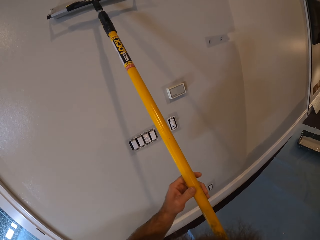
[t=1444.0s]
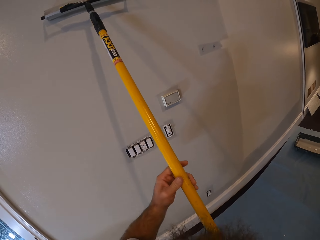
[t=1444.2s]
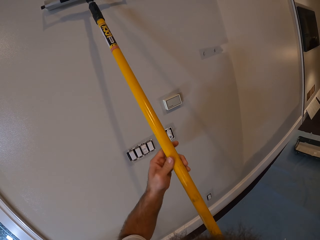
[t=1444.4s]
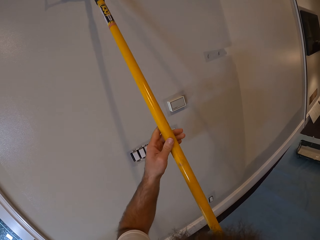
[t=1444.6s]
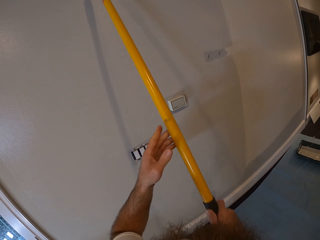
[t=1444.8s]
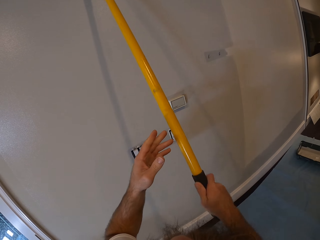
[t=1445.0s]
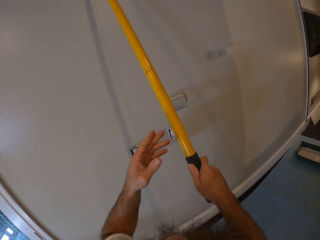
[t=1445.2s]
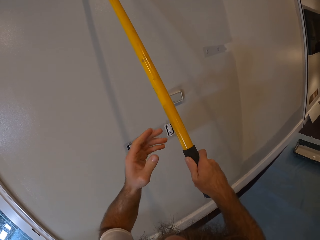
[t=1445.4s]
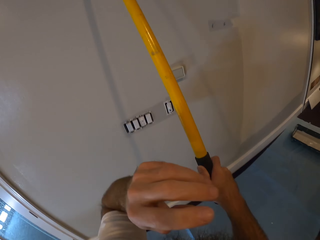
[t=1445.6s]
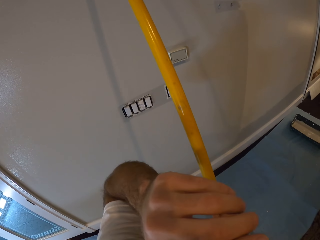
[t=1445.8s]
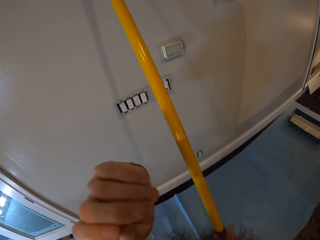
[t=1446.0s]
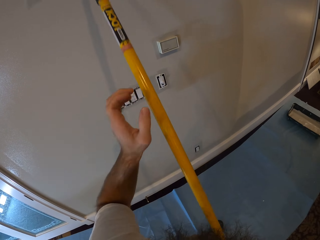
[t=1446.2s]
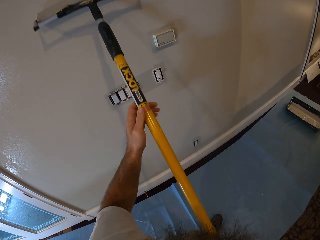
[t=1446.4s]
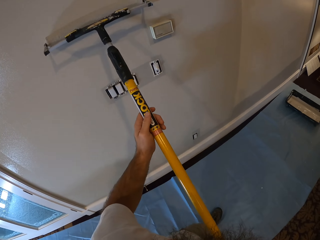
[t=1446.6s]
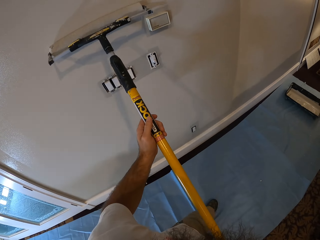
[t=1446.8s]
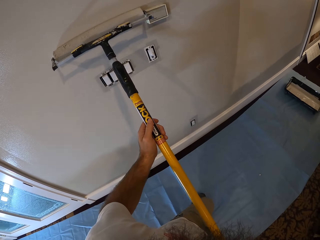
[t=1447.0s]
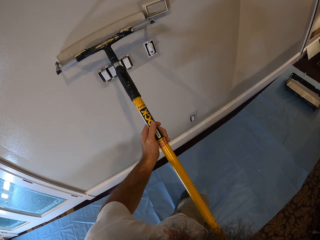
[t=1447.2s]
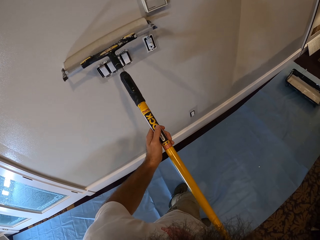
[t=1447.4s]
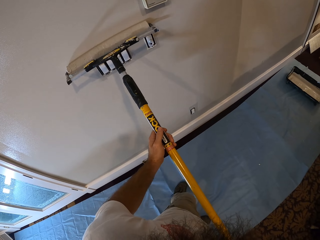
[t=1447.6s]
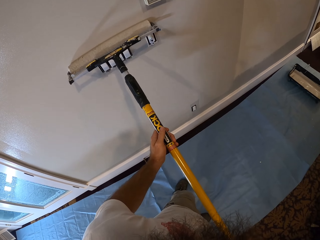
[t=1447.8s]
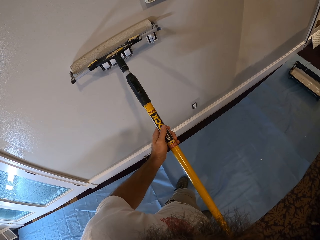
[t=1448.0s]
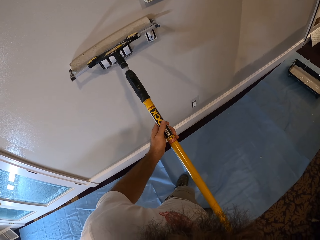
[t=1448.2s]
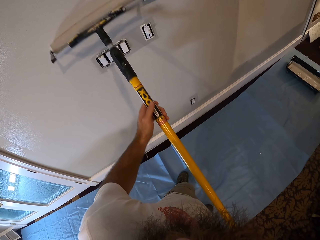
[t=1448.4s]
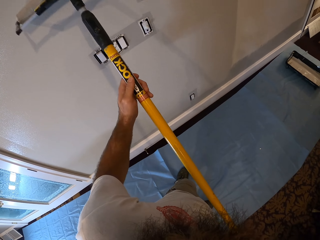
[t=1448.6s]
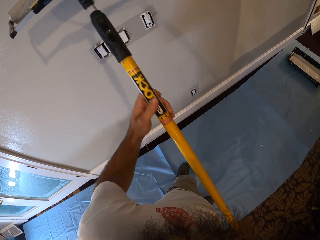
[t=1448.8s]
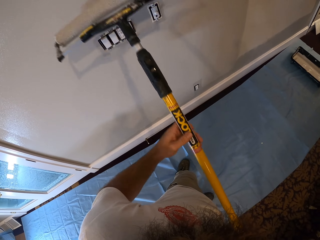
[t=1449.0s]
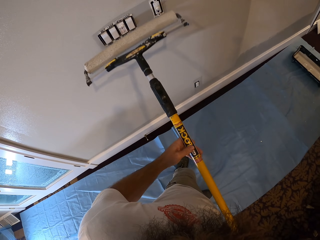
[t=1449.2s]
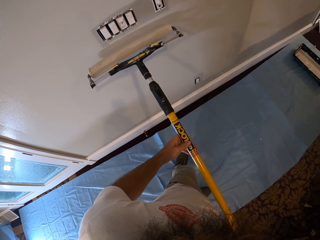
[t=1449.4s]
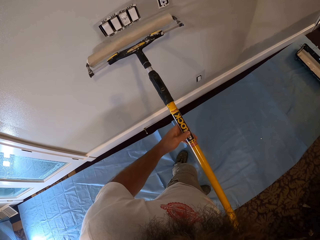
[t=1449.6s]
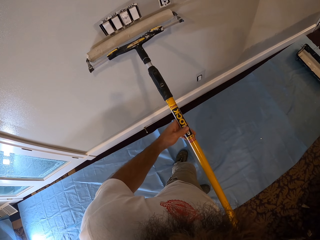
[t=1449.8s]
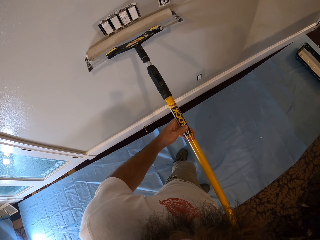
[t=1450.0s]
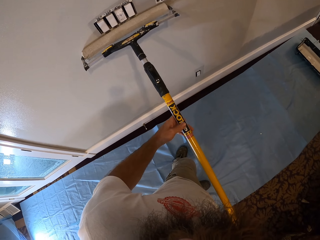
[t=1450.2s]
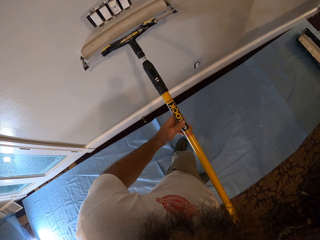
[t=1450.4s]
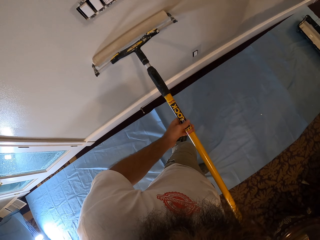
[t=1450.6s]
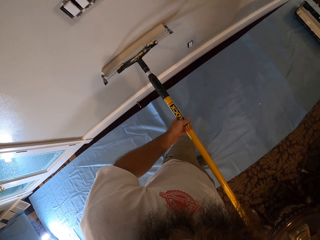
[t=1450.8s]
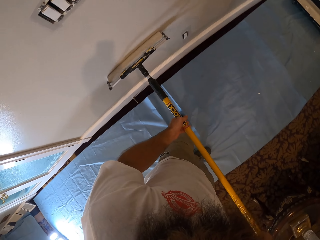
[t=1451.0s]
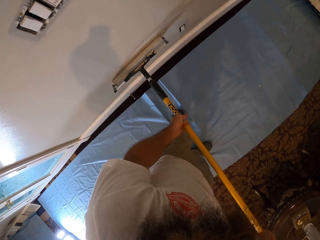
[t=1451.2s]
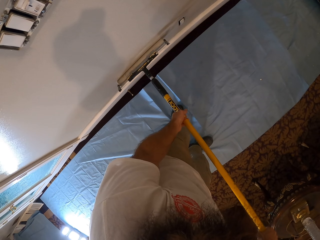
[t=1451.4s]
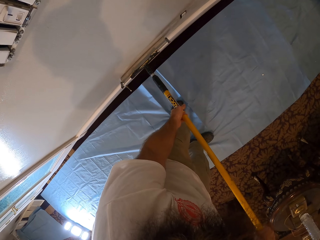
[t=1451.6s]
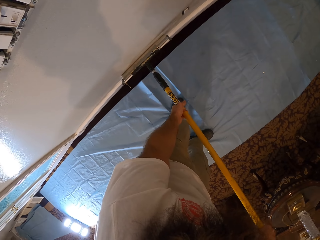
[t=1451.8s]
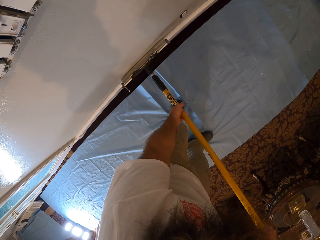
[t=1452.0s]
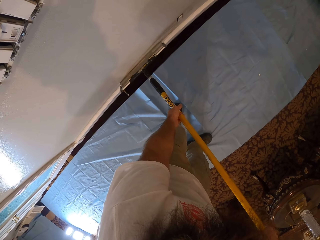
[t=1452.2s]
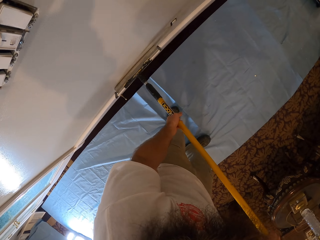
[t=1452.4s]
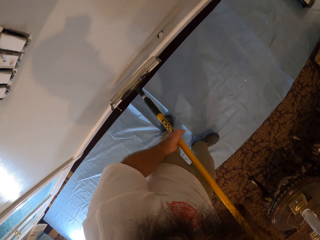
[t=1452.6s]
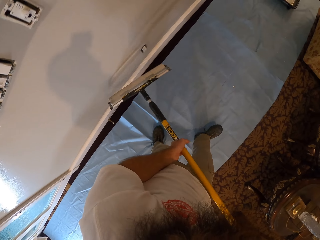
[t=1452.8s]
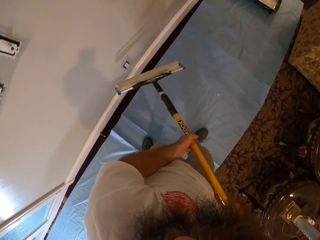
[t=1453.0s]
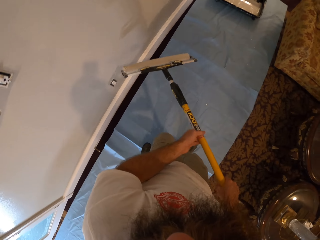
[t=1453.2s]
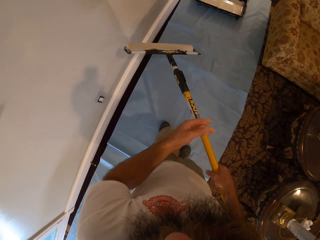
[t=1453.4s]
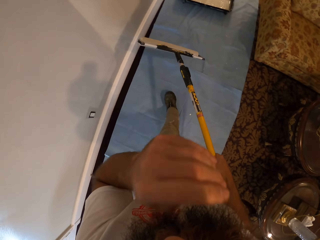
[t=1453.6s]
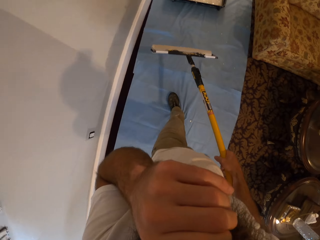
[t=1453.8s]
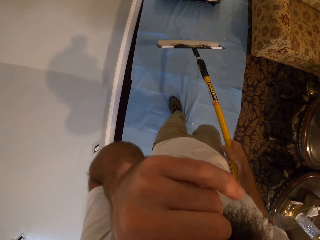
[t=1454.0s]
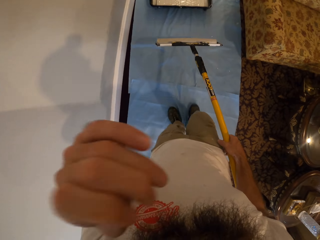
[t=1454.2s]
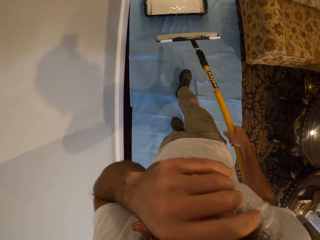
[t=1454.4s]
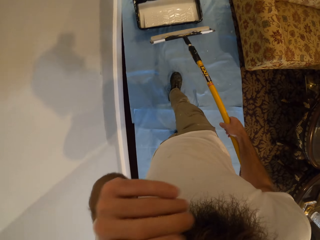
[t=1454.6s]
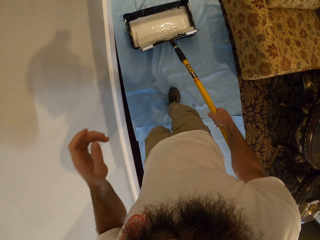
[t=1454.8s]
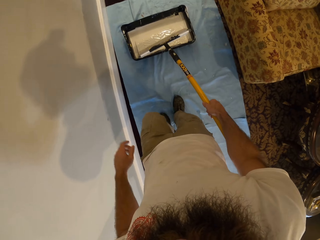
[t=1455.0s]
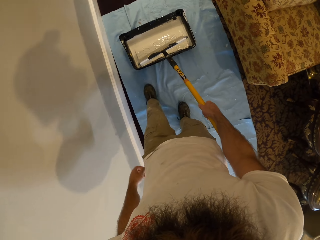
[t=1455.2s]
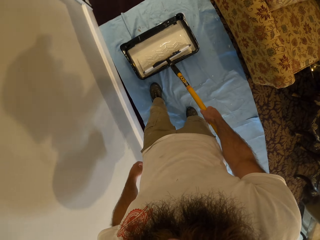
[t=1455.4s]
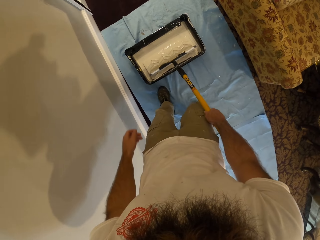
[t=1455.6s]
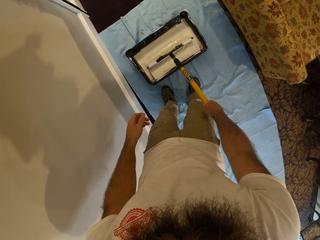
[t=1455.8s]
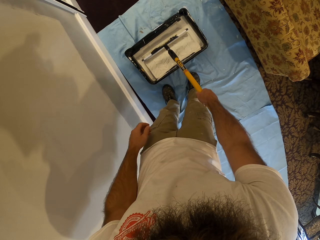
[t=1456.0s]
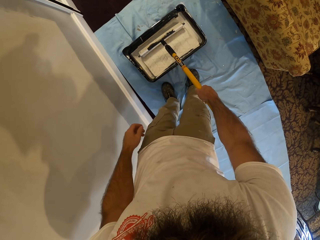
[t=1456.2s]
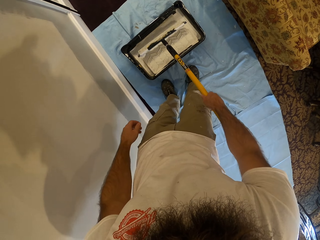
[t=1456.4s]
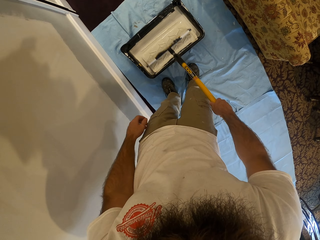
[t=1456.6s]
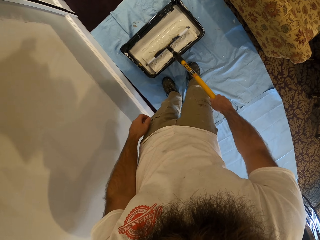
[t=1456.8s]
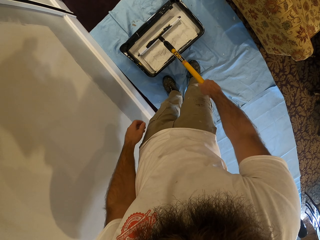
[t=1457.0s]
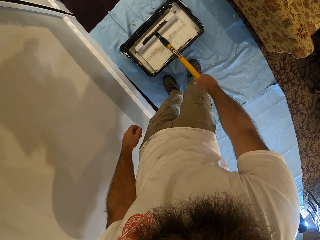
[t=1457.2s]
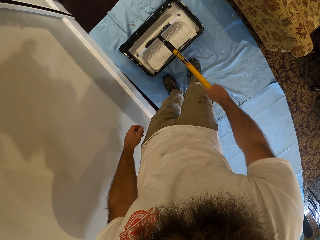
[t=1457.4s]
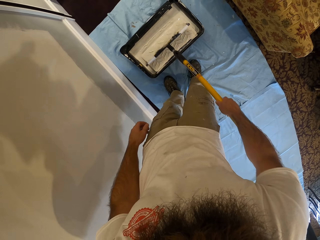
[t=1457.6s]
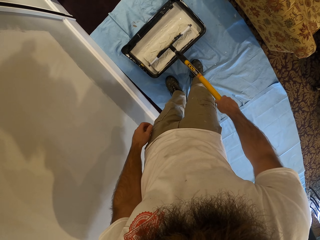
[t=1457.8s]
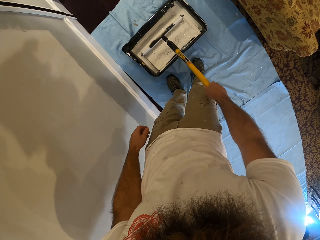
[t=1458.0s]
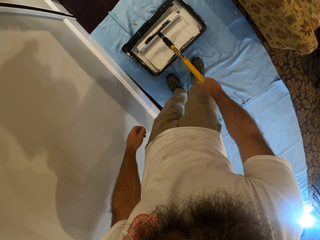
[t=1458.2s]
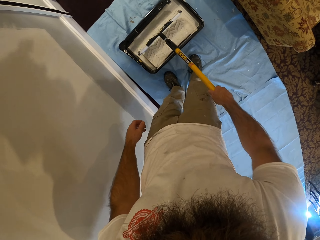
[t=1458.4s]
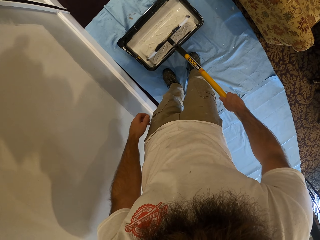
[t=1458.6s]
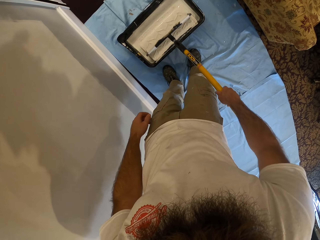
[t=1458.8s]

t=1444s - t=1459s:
The camera wearer touches his face with his left hand. He raises his left hand. He paints the wall with the paint roller in both hands. He walks. He touches his face with his left hand. He dips the paint roller in a bowl of paint or paint bucket with his right hand.

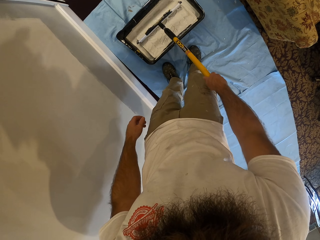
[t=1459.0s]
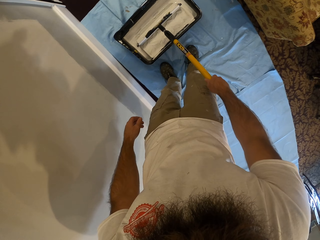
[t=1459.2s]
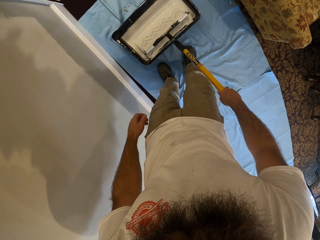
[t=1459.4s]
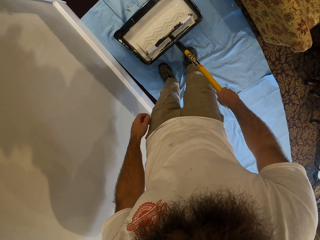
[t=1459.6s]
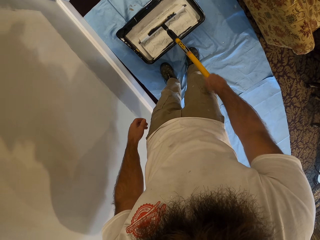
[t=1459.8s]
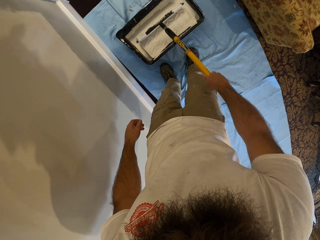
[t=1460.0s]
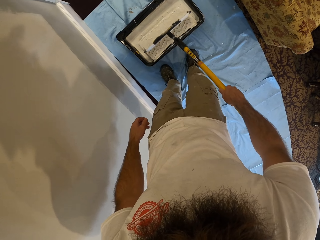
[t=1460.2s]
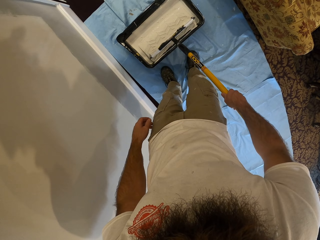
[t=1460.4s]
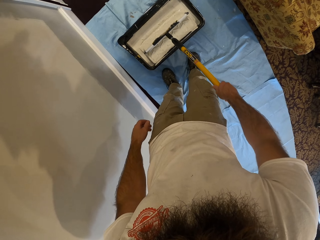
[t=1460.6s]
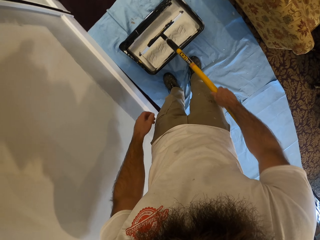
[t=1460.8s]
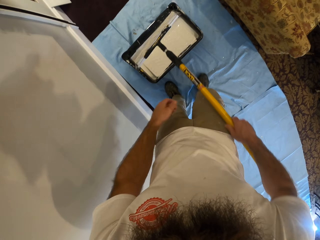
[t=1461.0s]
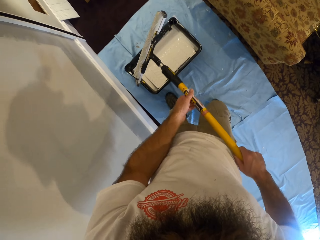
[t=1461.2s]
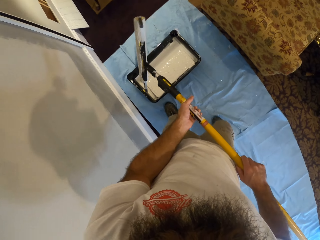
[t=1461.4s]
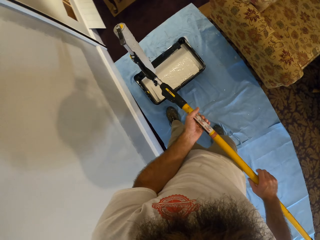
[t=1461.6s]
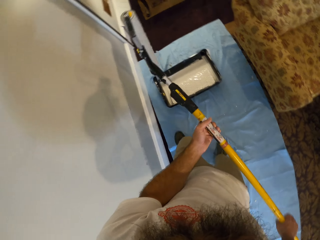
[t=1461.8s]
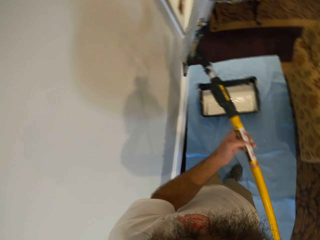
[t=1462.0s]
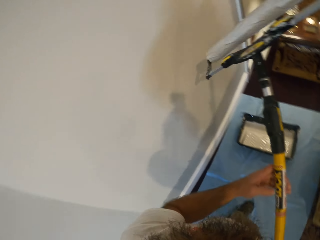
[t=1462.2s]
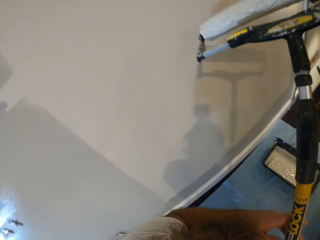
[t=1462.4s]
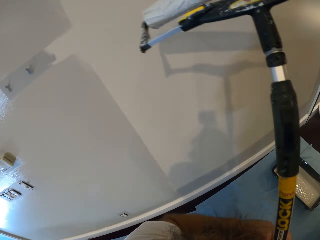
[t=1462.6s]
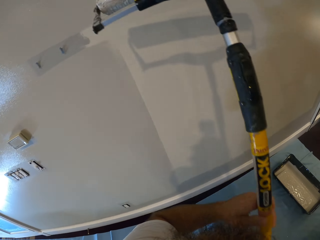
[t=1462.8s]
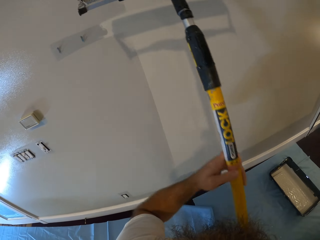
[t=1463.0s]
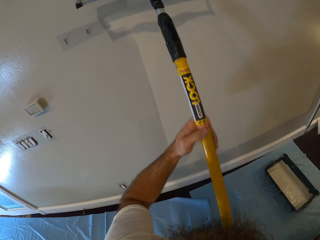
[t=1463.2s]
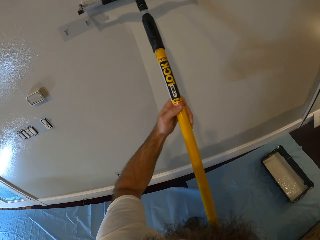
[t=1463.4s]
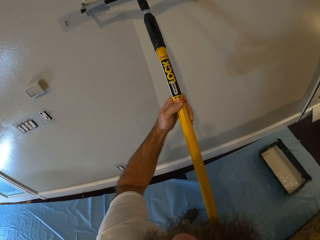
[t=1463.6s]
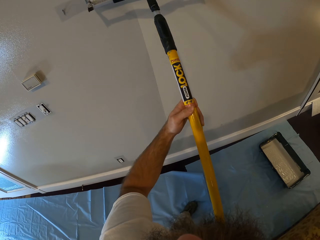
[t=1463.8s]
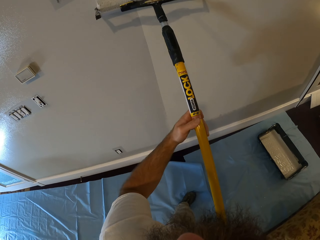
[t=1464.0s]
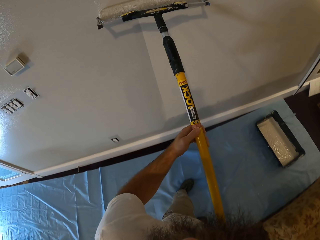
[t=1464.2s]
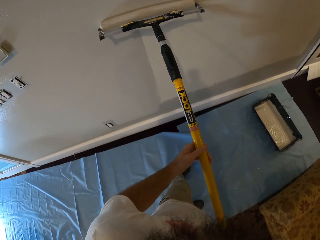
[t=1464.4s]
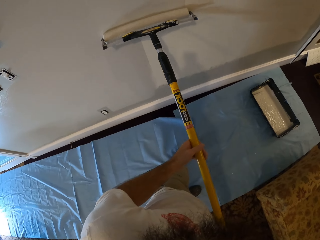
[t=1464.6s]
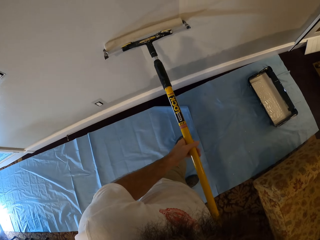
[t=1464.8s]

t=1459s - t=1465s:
The camera wearer removes the paint roller from the paint bucket. They paint the wall with the paint roller in both hands.
